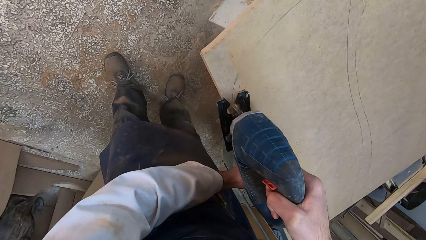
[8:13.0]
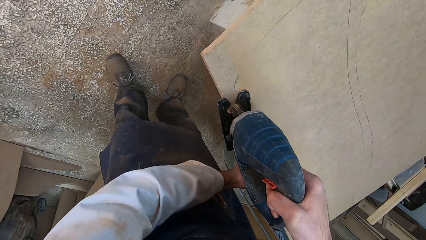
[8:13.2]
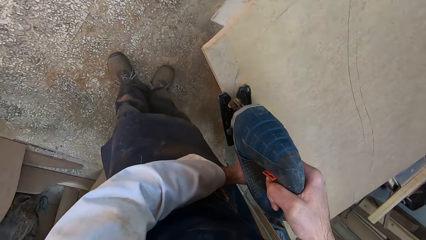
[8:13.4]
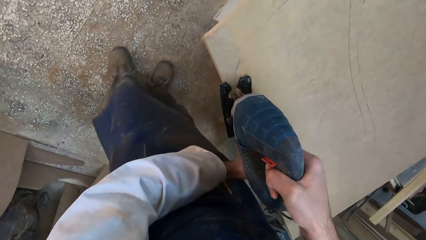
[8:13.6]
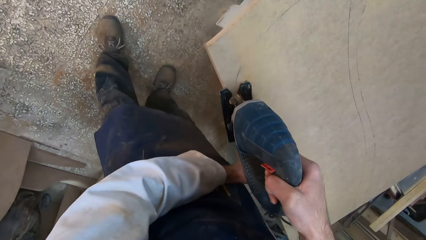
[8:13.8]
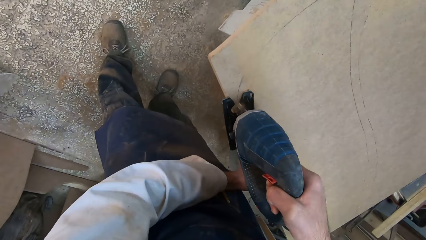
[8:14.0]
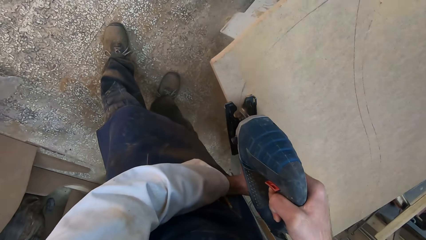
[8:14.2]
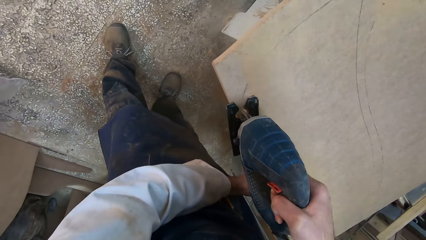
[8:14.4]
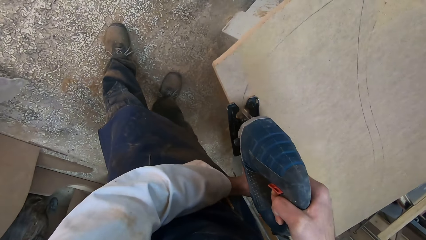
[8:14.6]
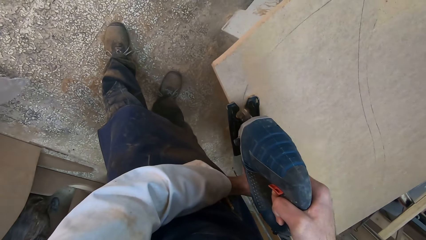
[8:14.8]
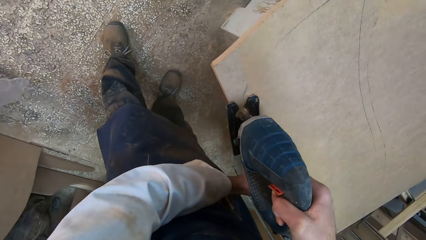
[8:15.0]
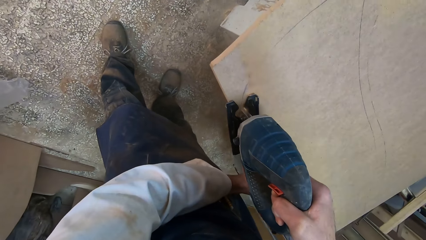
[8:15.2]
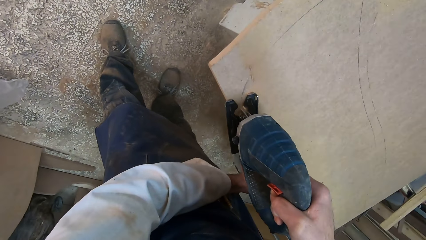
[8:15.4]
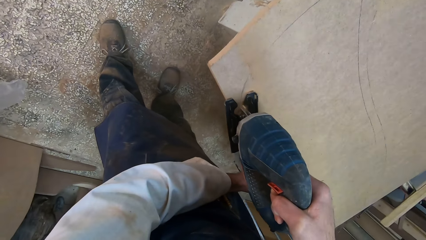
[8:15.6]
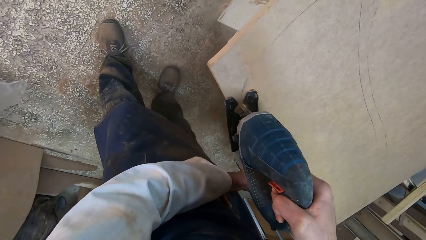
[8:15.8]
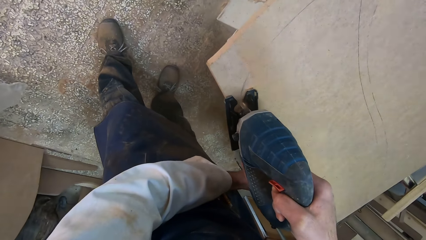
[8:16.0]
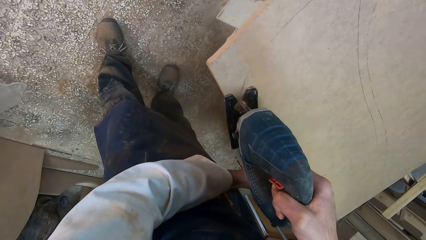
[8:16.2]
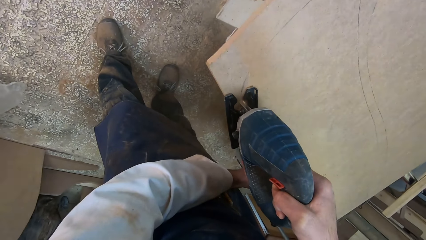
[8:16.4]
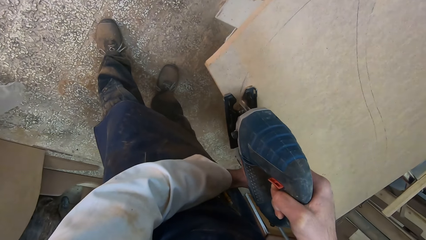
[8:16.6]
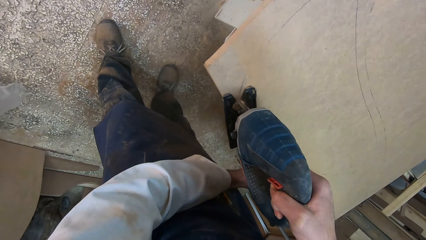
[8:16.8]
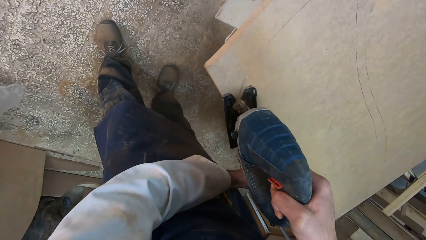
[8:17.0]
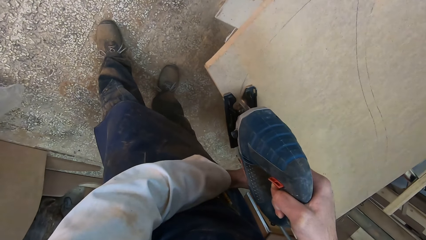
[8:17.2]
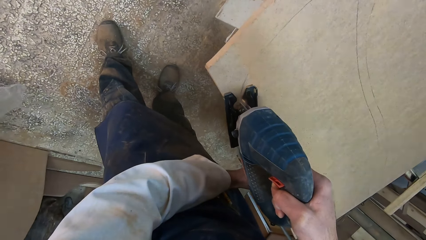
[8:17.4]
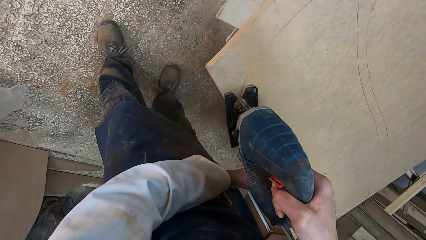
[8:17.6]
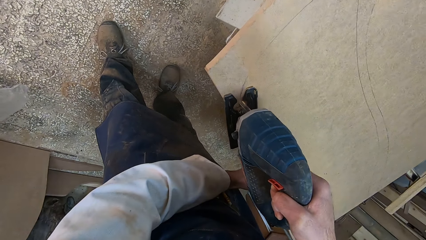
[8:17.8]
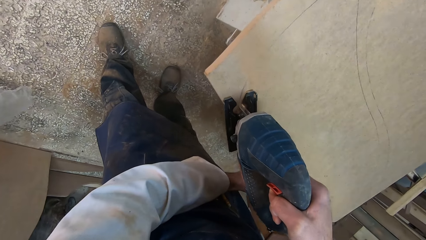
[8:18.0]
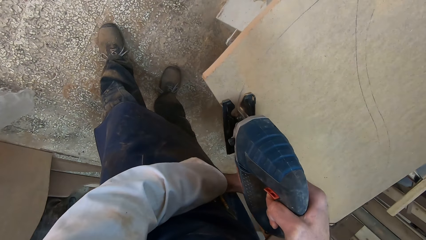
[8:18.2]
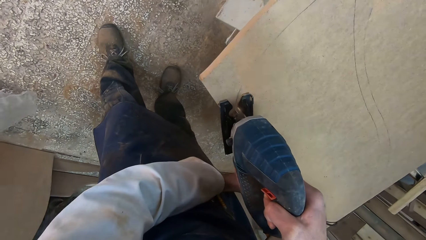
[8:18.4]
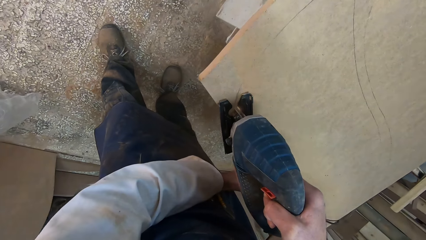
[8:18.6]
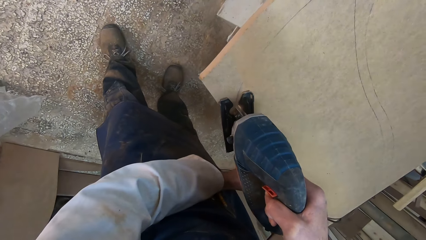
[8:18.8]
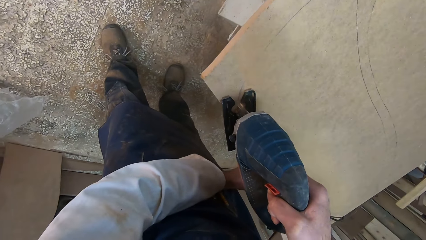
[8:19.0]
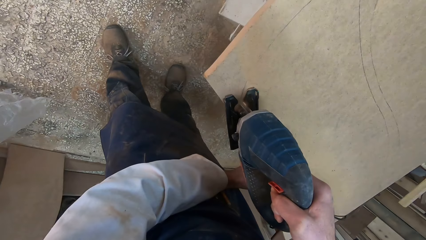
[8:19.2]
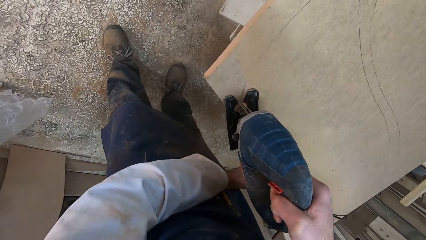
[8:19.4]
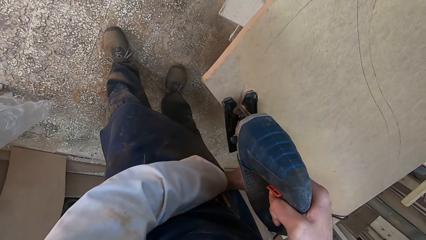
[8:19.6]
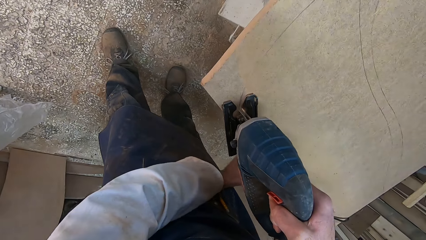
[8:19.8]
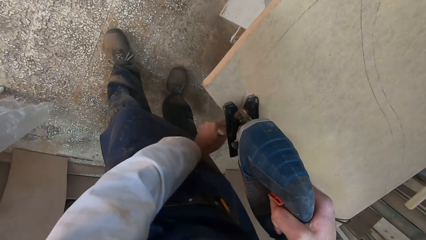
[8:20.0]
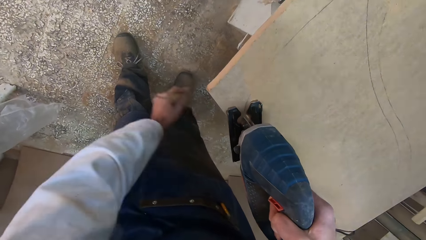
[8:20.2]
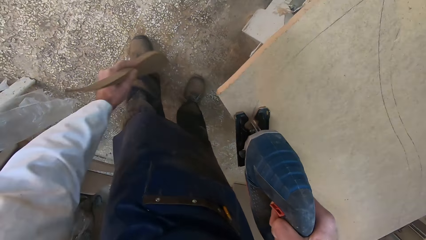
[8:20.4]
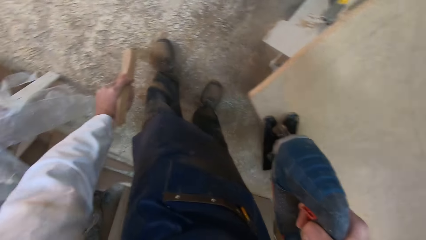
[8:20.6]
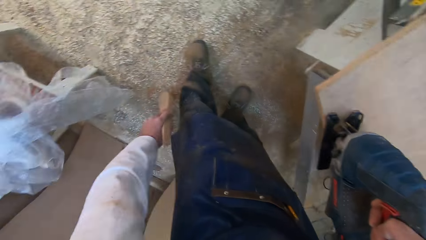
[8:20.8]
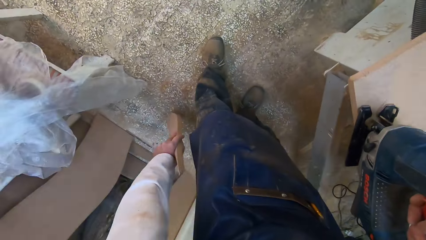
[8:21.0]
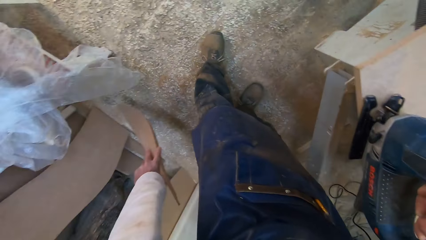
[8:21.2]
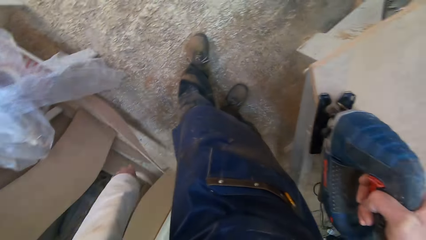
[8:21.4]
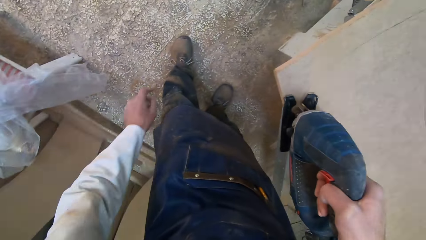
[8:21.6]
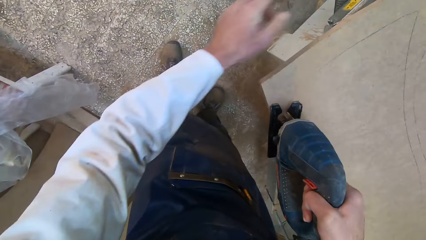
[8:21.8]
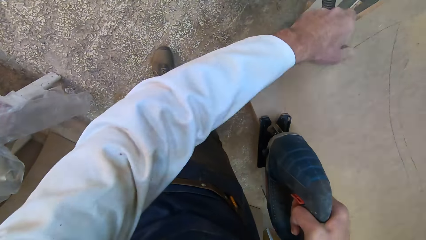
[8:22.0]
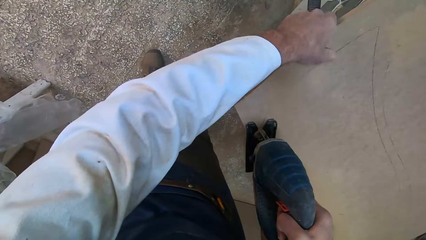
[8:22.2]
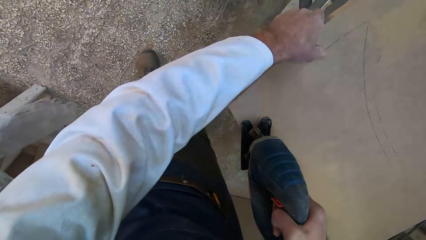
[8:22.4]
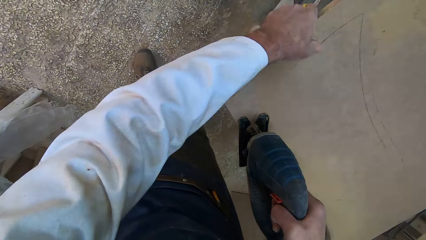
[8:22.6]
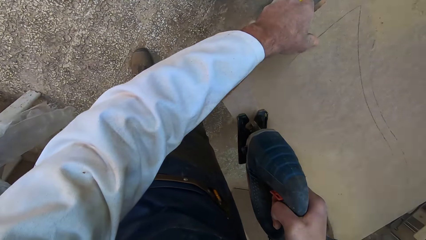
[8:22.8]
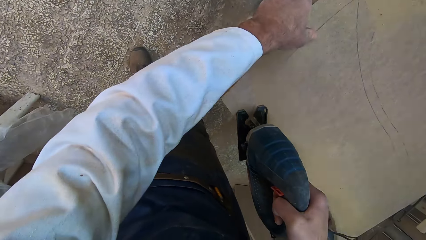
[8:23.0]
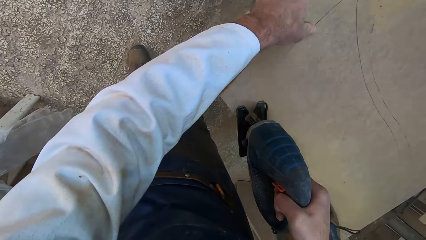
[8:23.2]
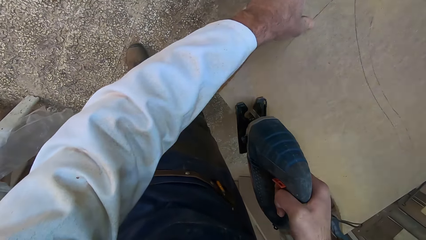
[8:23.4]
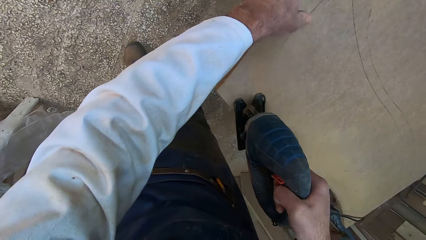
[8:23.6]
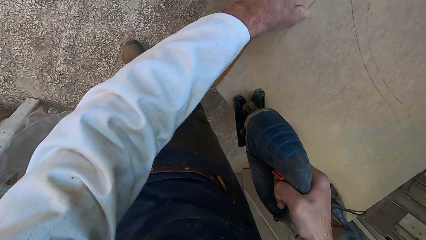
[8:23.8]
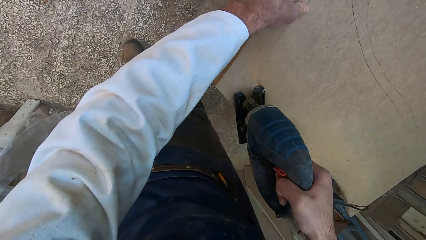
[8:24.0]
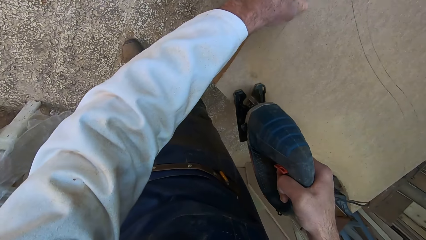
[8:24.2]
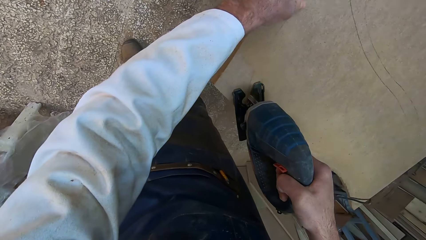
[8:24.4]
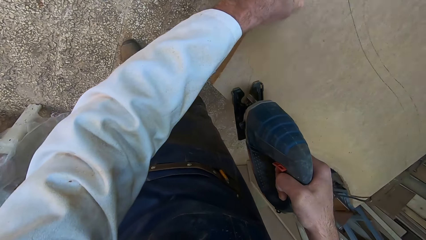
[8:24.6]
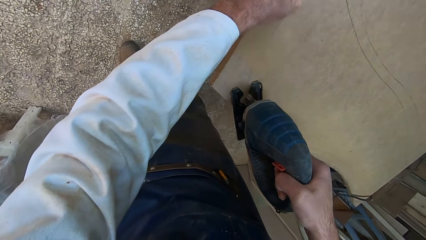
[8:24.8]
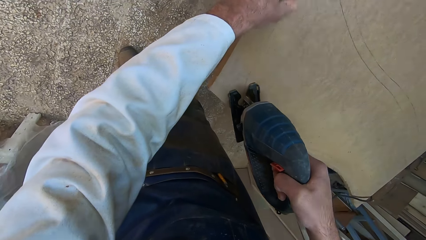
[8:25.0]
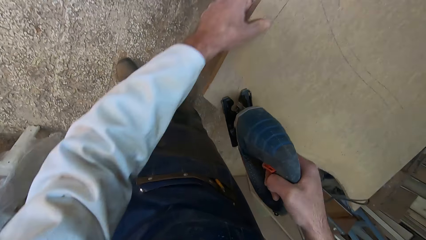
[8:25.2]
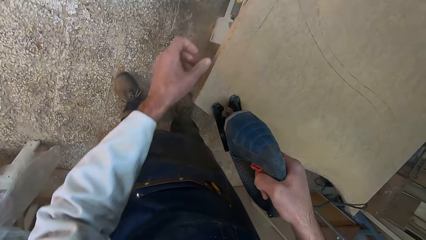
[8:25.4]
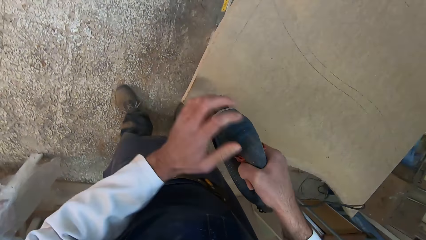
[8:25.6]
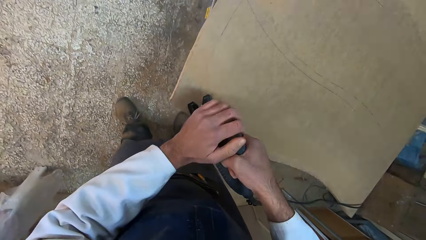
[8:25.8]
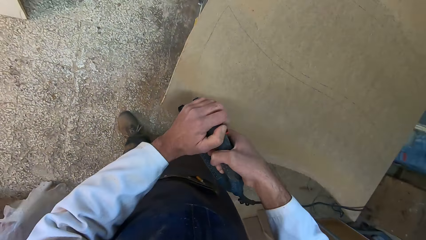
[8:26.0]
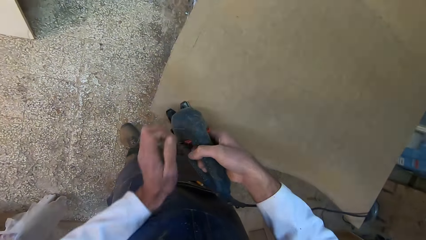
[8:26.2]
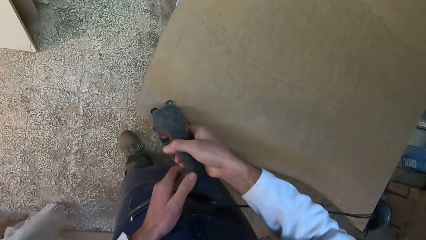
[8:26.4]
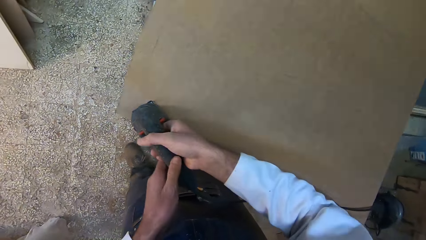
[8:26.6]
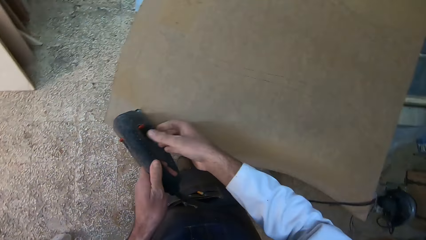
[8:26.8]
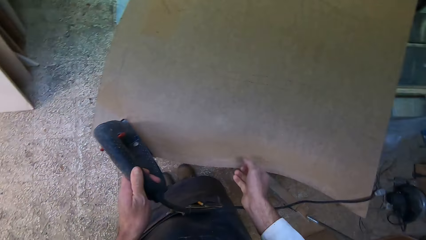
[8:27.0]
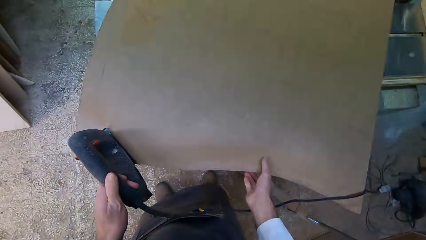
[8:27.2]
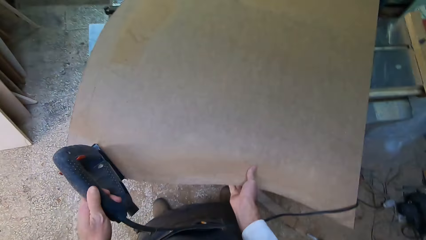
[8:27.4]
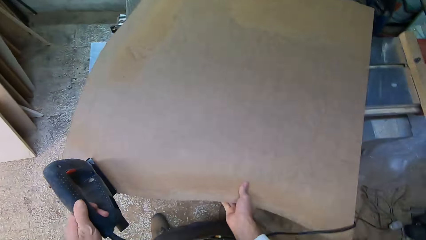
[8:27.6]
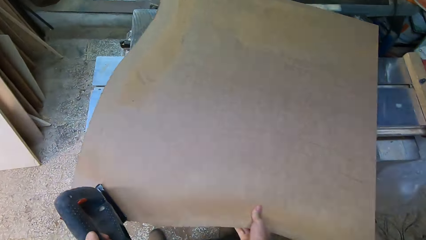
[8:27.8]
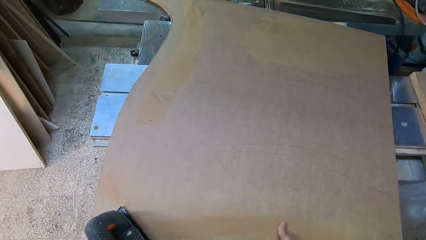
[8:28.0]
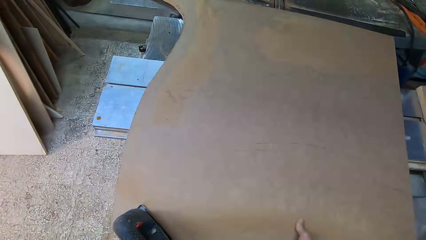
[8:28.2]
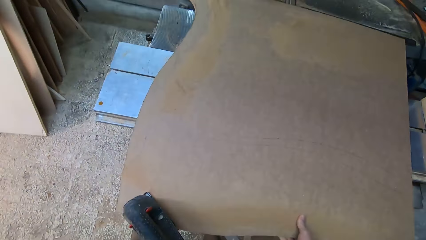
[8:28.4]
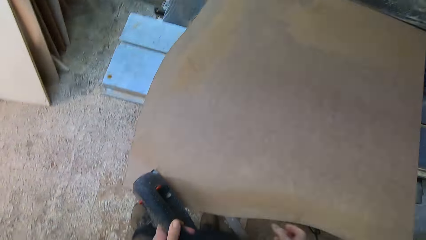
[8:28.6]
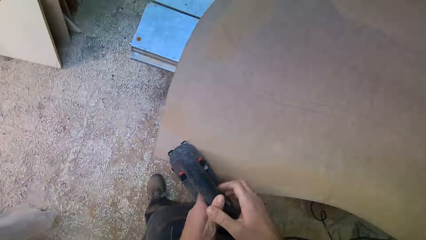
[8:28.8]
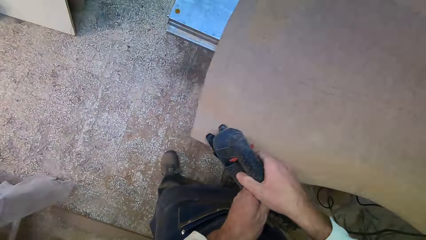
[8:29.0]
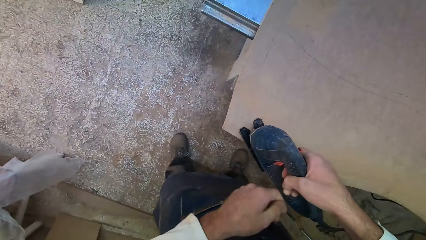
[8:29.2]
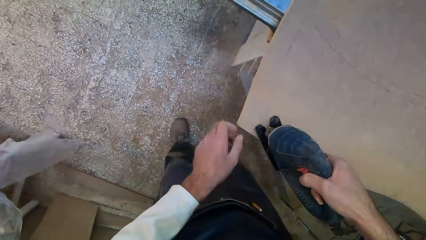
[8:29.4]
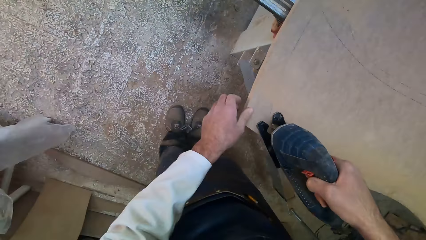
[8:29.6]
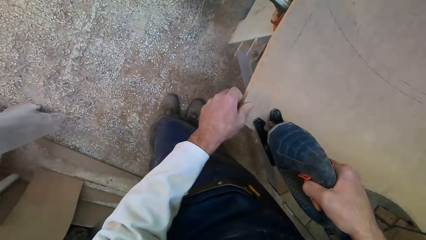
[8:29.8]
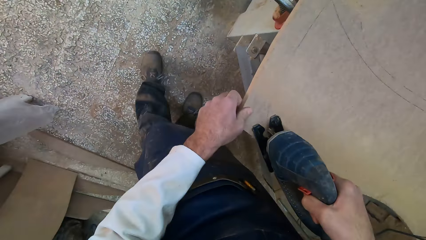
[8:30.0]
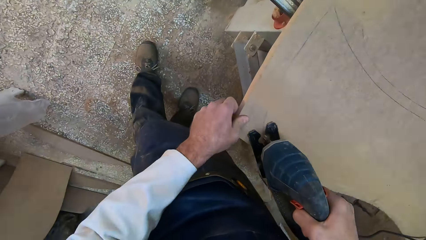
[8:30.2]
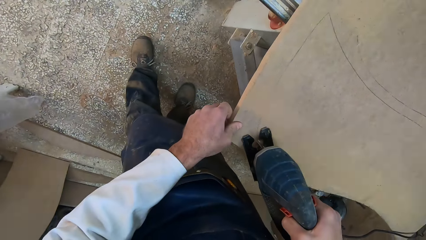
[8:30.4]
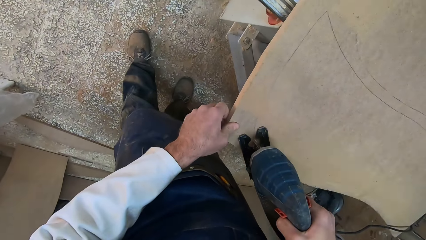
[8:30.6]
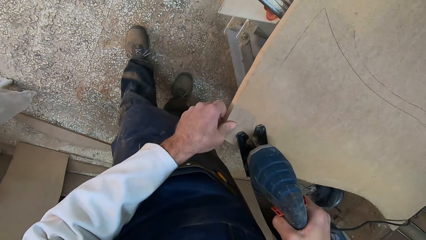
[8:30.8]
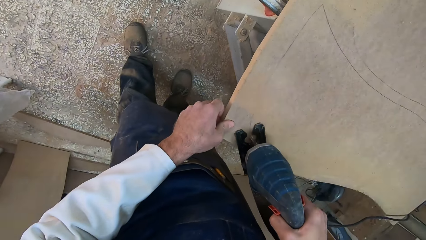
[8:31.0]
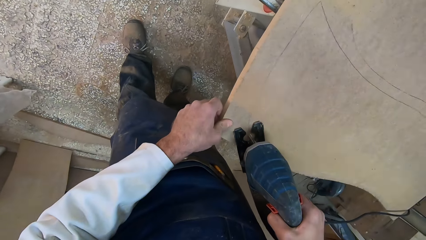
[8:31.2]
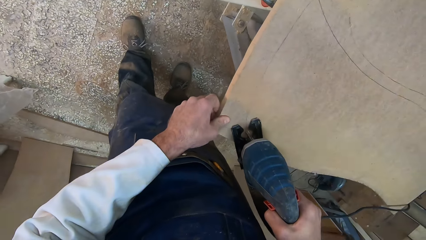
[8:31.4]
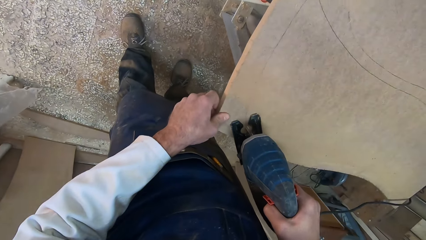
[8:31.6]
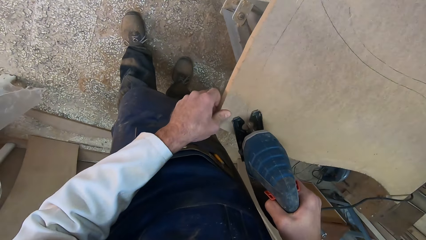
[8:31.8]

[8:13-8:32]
The camera wearer moves his left leg forward. He removes his left hand from the plank with a plank in it. He holds the piece of wood. He drops the plank on the floor. He holds the plank with his left hand. He cuts along the plank with the saw, a jigsaw machine. He removes his left hand from the plank. He places his left hand on the saw. He removes his left hand from the saw. He removes his right hand from the saw. He holds the saw with his left hand. He holds the plank with his right hand. He moves the plank. He removes his right hand from the plank. He passes the saw from his left hand to his right hand. He holds the plank with his left hand. He moves his left leg forward slightly. He cuts the plank with the saw.
